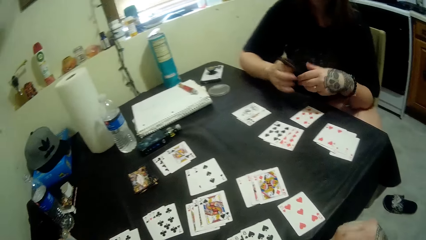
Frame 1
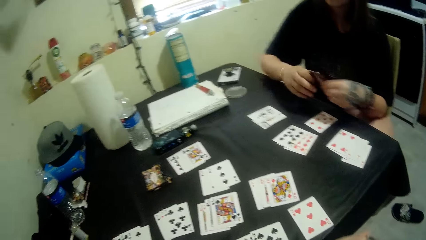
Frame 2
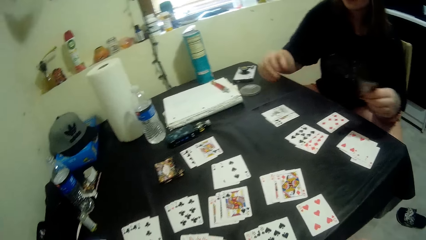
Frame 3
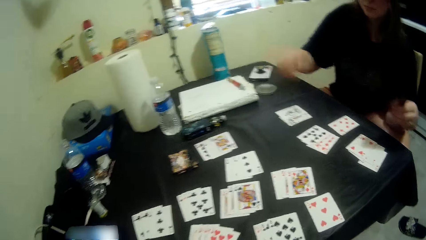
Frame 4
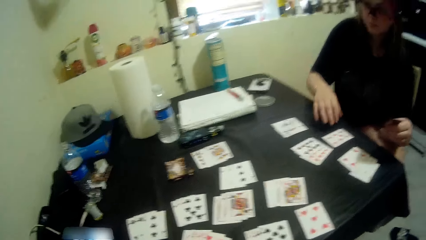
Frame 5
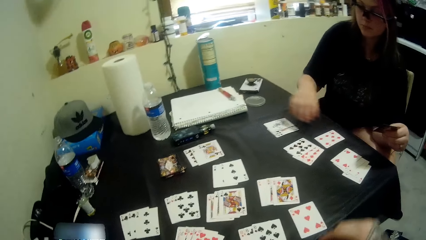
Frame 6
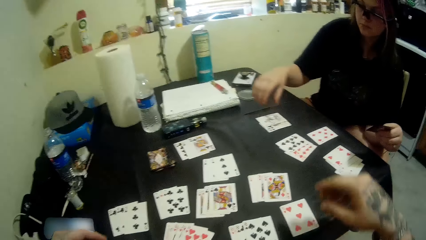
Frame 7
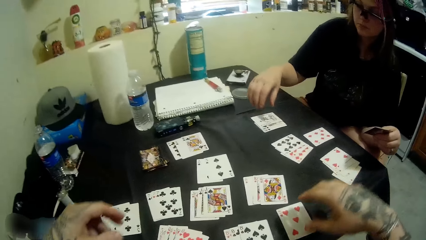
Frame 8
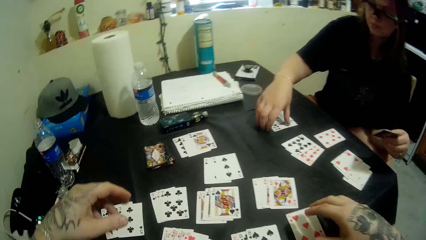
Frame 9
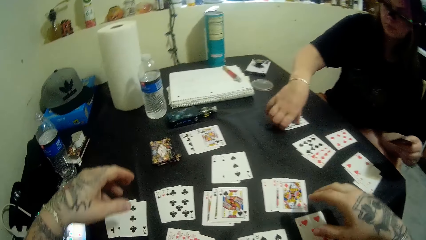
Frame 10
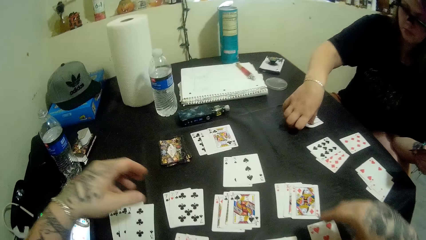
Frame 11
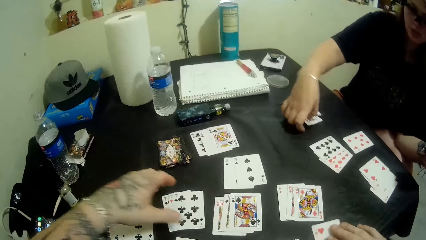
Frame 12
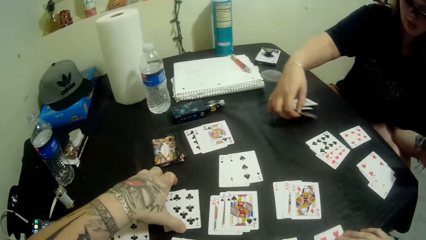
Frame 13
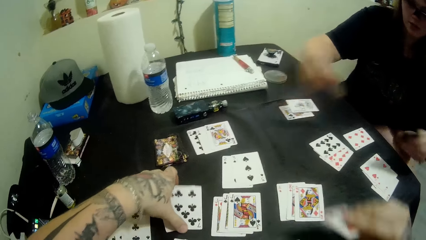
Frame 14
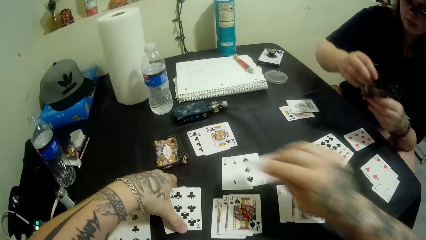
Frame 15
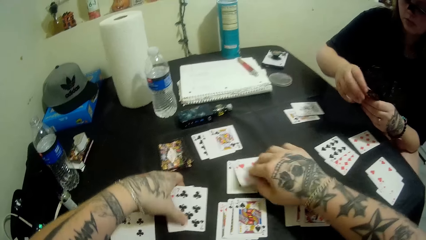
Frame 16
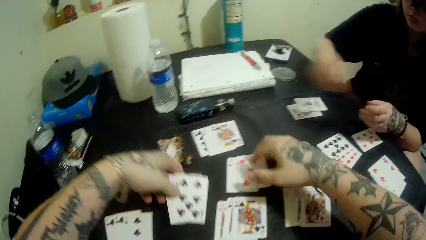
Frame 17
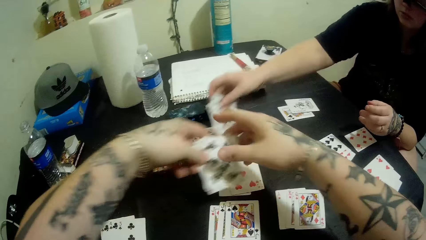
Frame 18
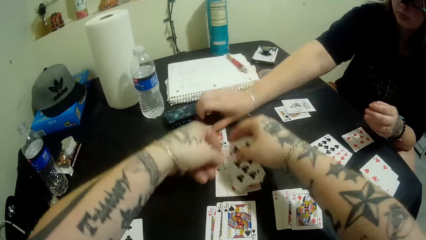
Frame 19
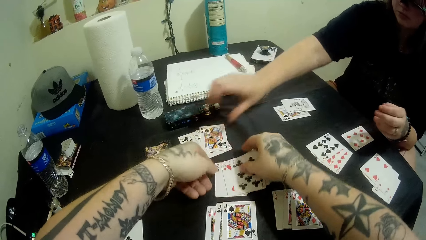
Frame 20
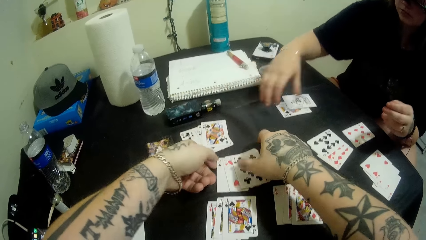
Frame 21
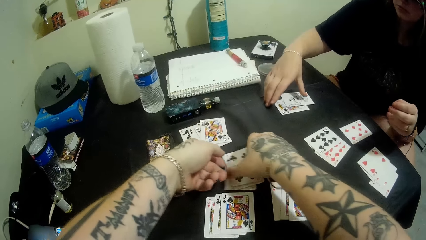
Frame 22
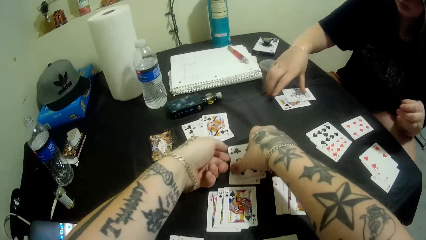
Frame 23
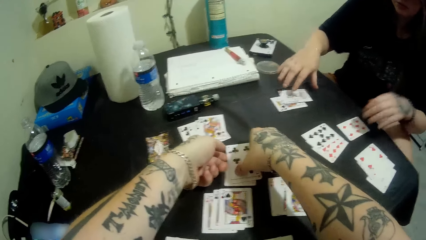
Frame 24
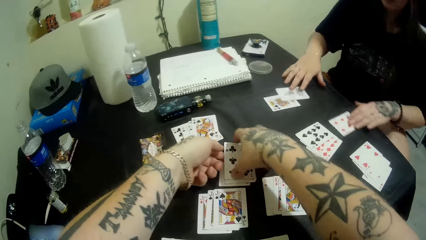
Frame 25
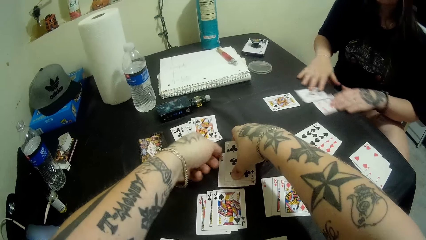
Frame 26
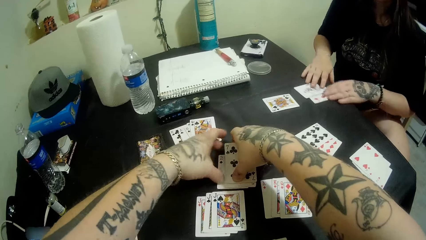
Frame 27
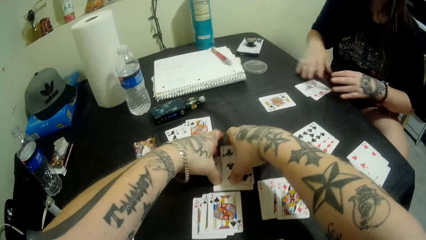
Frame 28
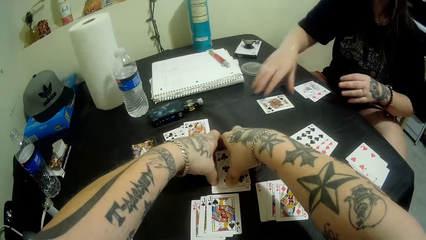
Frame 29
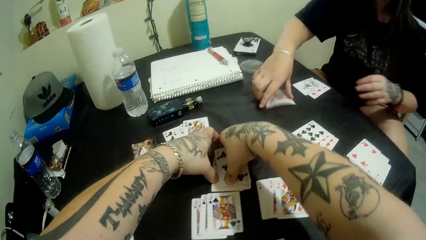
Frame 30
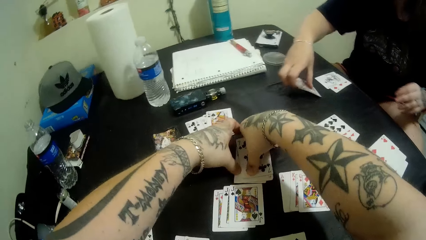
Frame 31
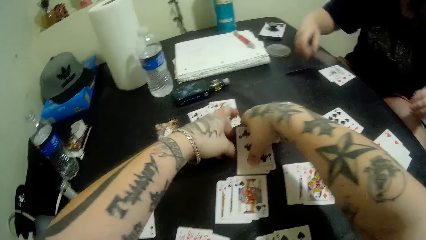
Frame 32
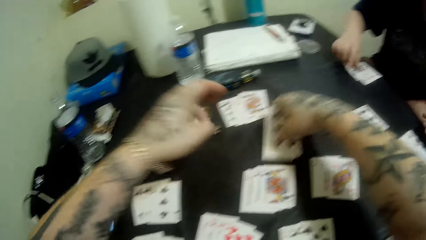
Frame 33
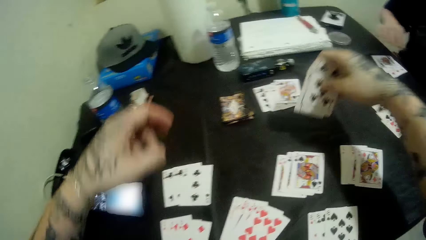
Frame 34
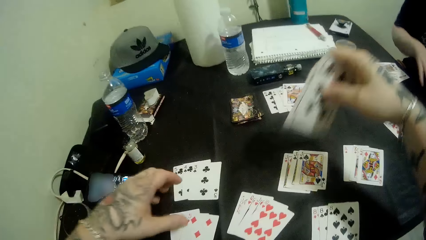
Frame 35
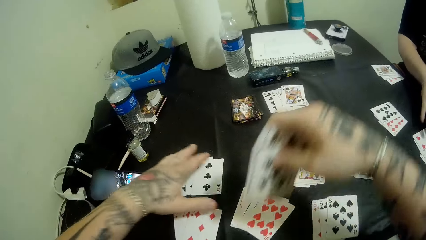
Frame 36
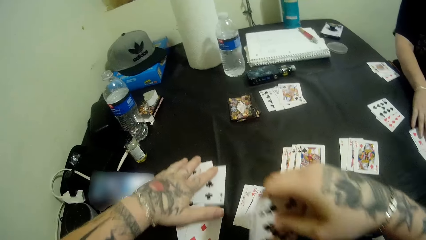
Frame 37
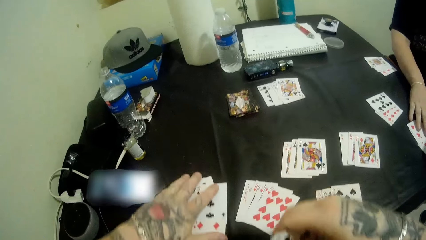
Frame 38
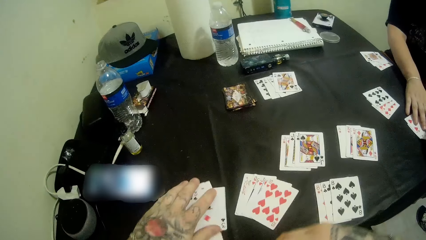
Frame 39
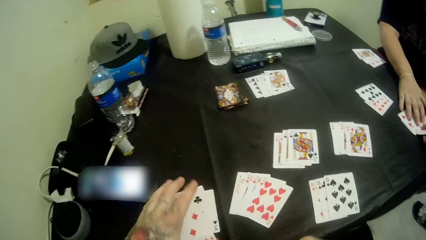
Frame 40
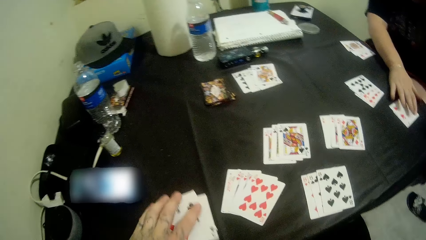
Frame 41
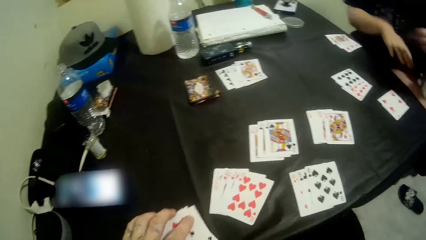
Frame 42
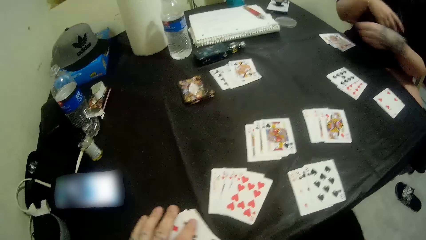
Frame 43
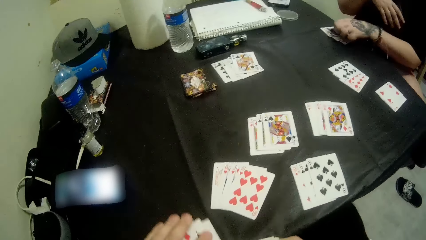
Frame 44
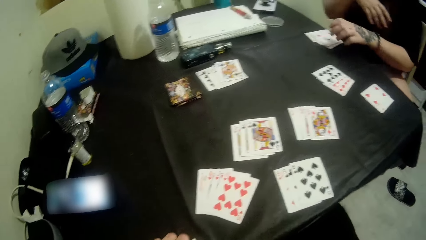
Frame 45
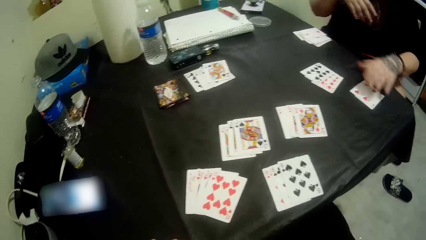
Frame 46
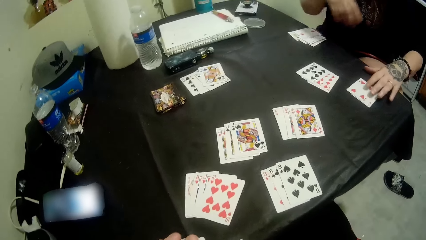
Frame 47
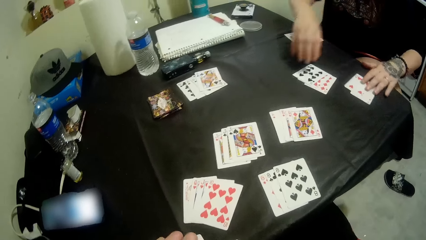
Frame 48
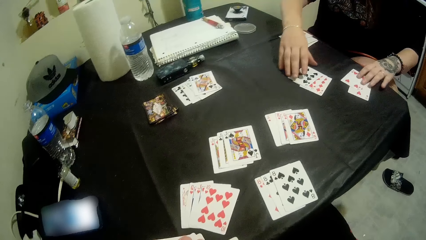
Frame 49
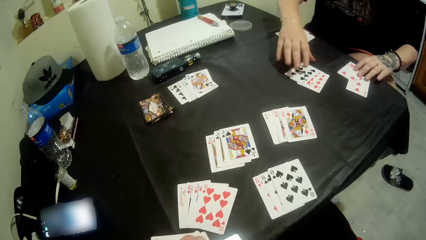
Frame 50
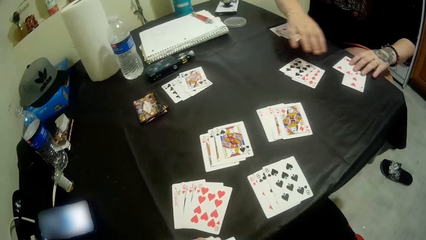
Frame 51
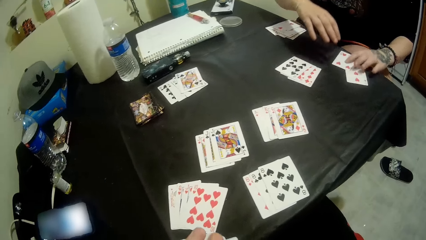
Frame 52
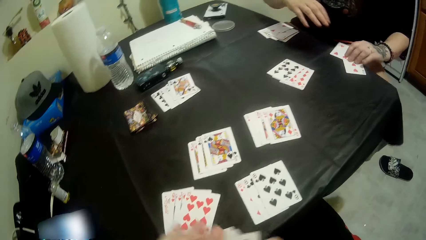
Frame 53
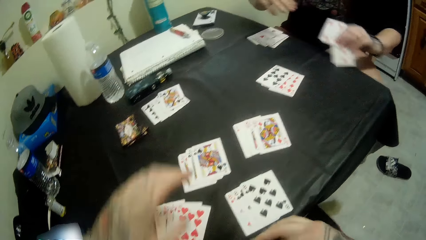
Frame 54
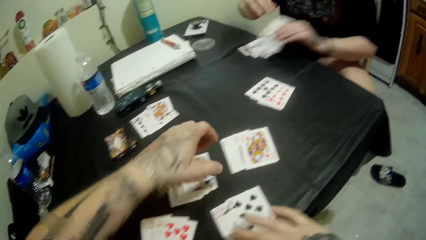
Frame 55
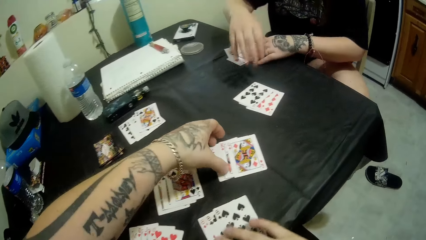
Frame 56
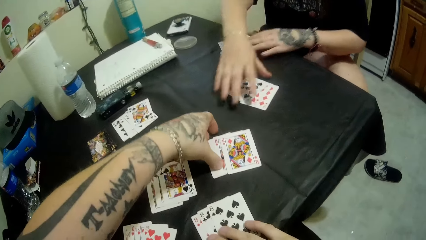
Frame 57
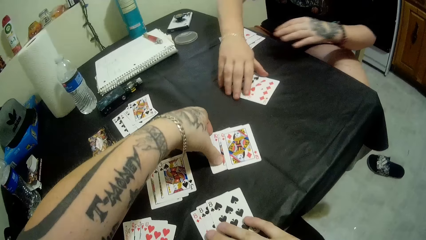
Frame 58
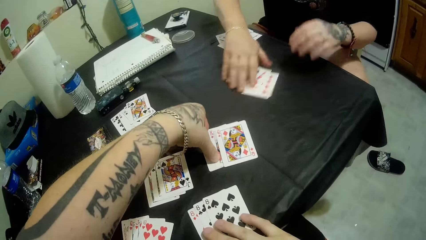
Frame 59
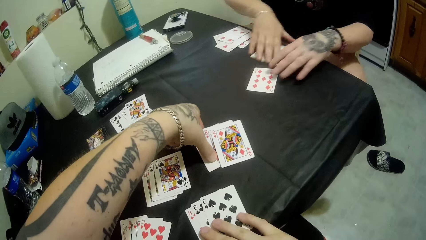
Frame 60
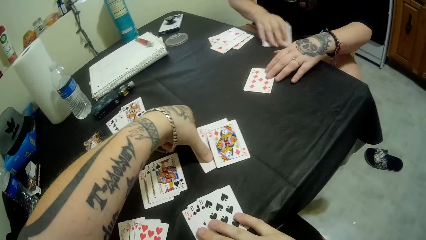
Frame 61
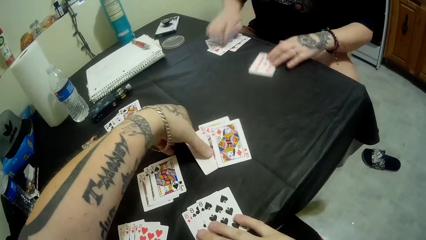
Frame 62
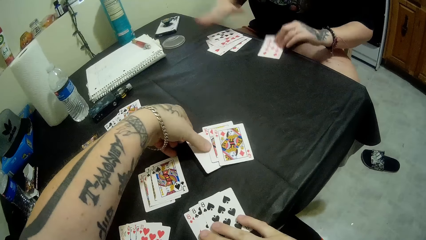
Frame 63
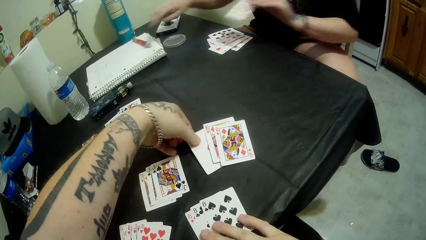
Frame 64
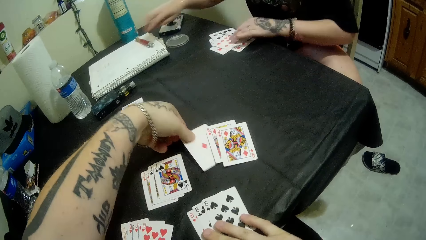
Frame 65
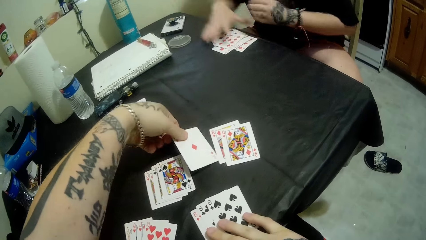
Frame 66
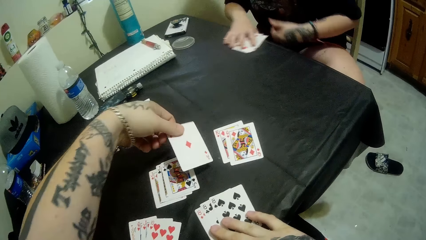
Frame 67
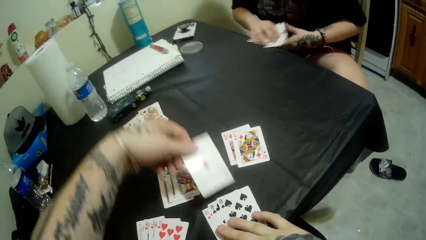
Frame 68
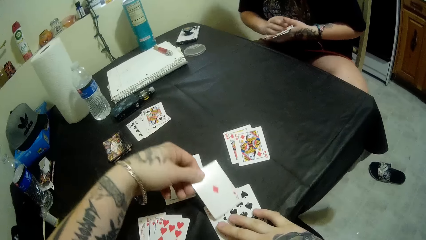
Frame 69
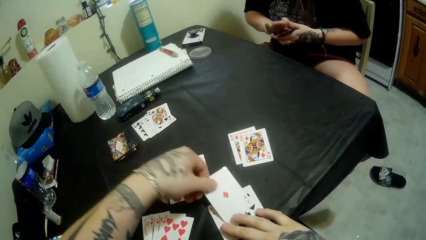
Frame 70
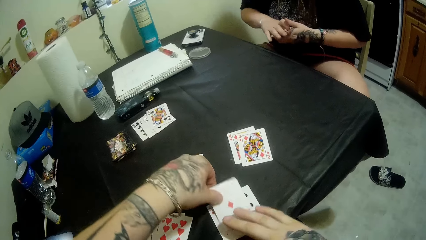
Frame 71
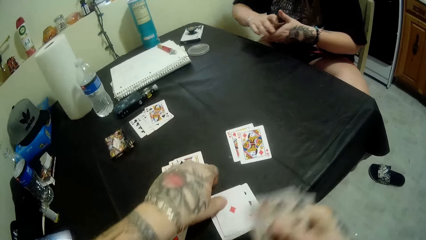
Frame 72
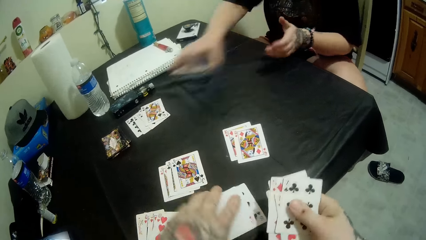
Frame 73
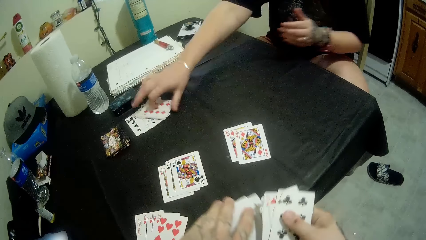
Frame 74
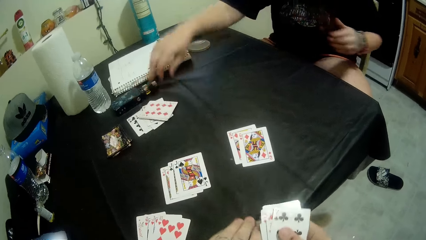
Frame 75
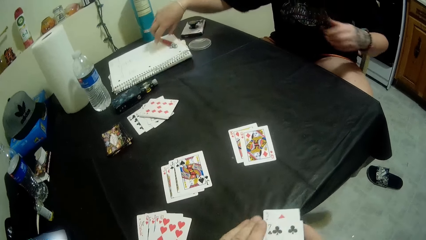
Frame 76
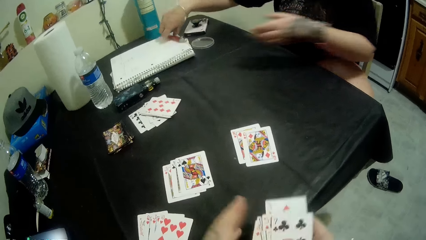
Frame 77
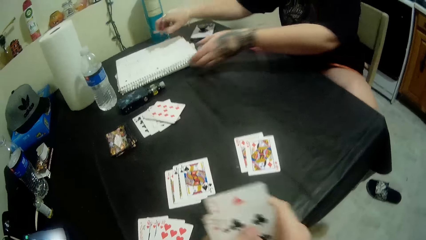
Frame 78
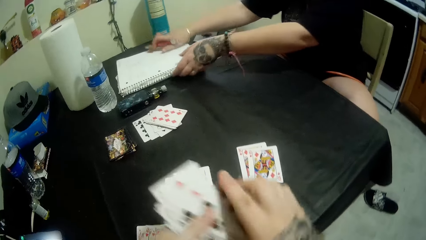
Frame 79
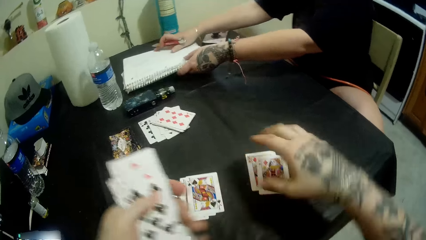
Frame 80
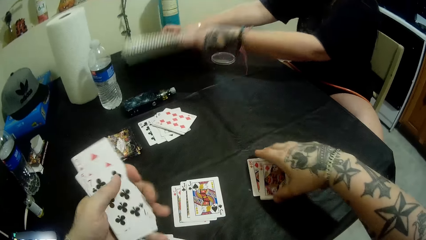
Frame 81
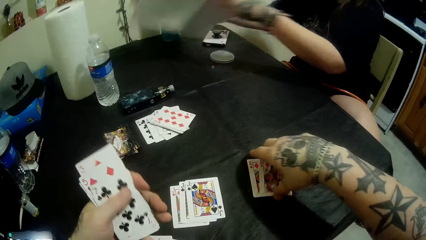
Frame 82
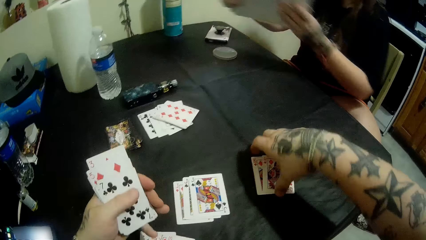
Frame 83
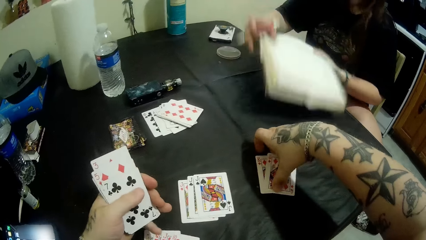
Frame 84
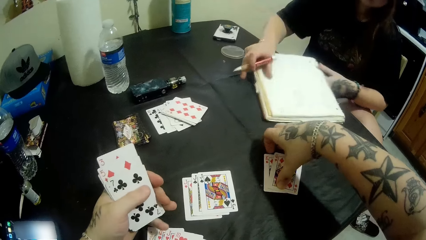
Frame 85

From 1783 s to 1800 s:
A man looks at the poker cards. The man puts down the poker cards. The man packs the cards on the table. The camera wearer arranges the poker cards. They pack the cards on the table. The man arranges the poker cards. The camera wearer arranges the poker cards. The man arranges the poker cards. The camera wearer arranges the poker cards. The man picks up a pen on the book on the table and picks up the book on the table. The camera wearer holds the poker cards.
